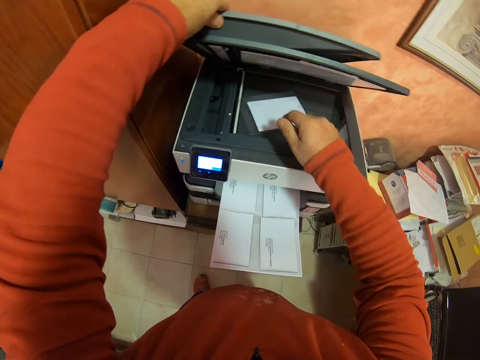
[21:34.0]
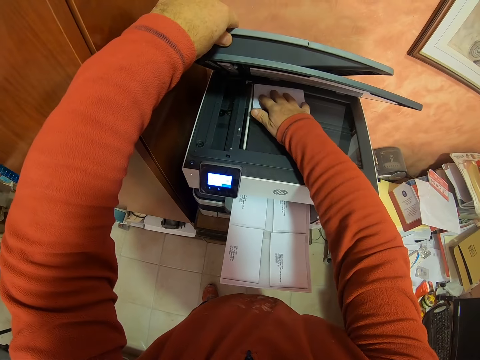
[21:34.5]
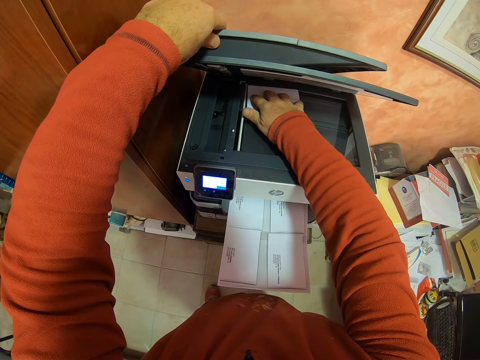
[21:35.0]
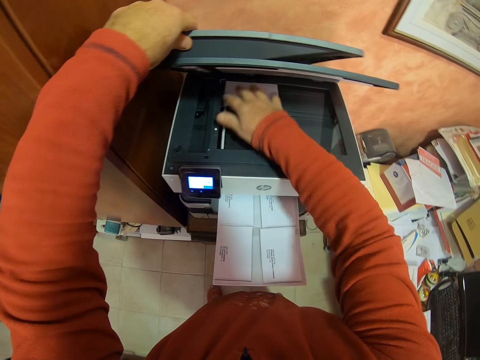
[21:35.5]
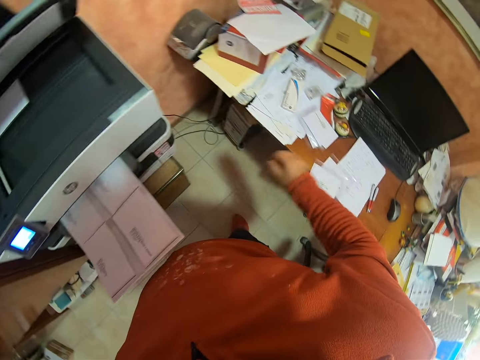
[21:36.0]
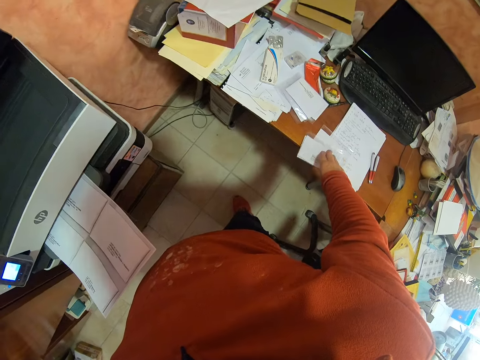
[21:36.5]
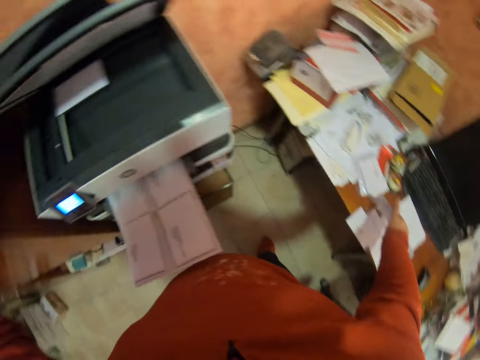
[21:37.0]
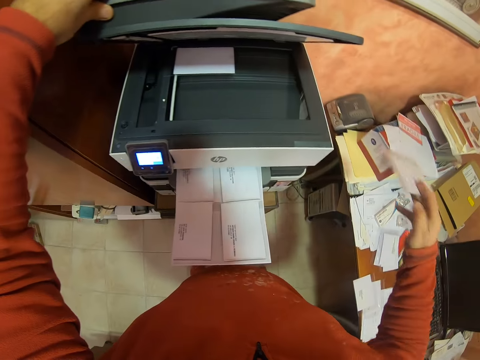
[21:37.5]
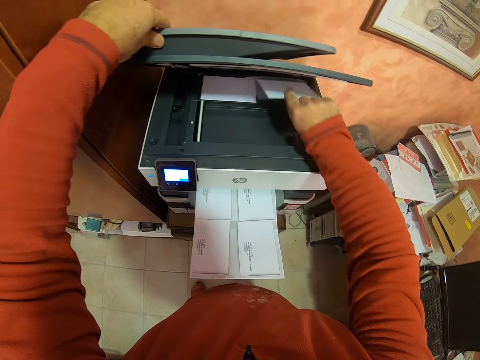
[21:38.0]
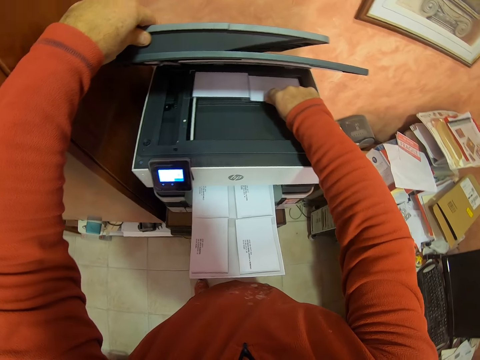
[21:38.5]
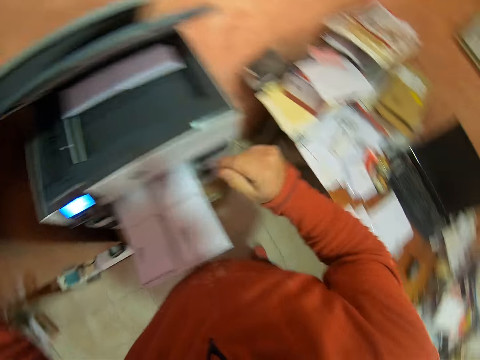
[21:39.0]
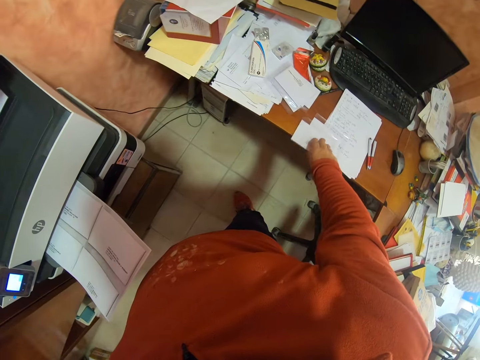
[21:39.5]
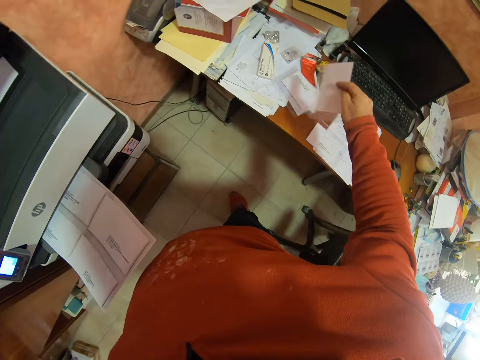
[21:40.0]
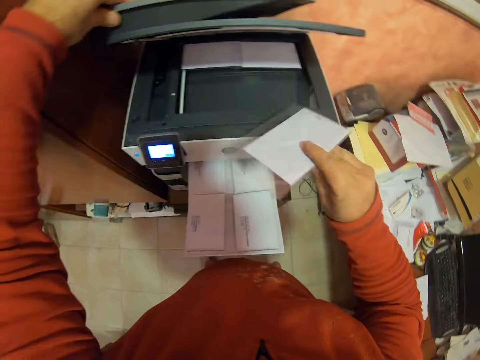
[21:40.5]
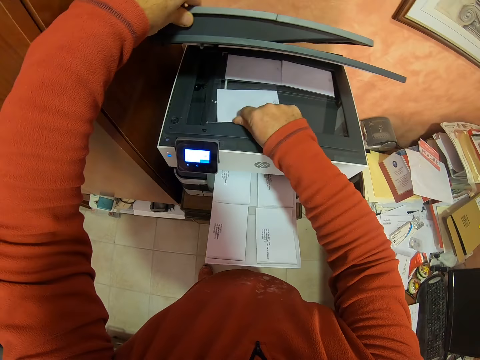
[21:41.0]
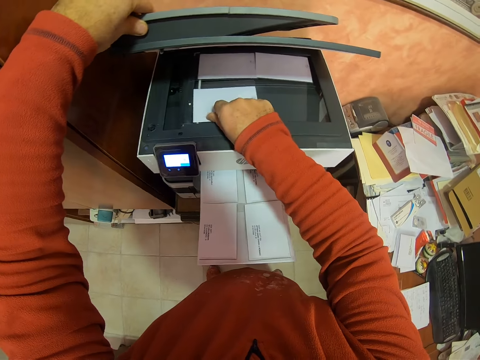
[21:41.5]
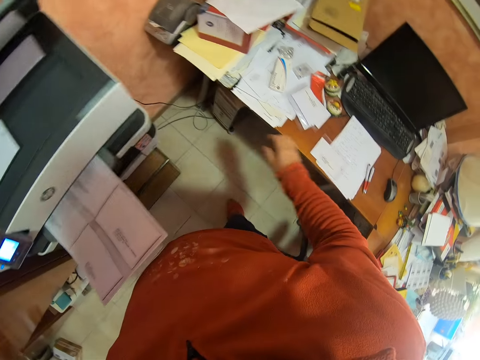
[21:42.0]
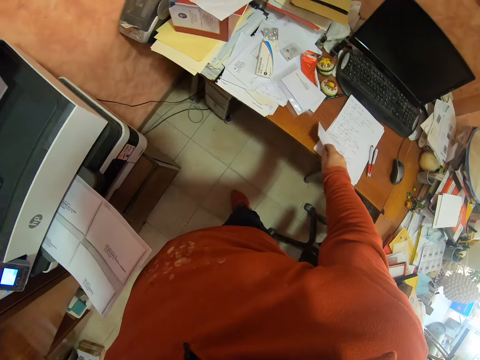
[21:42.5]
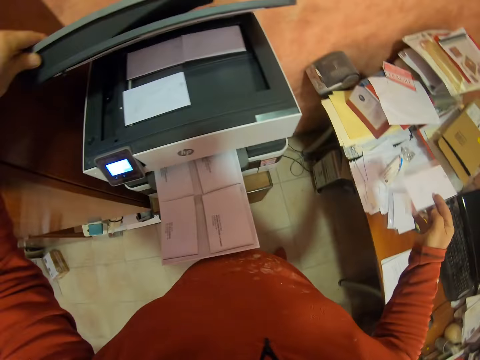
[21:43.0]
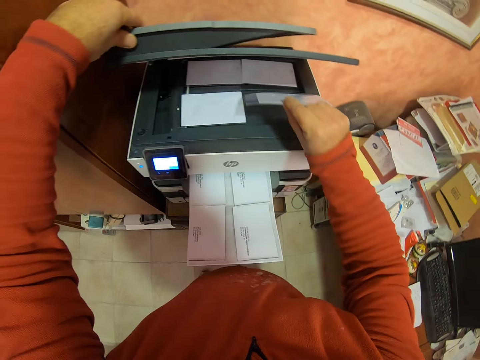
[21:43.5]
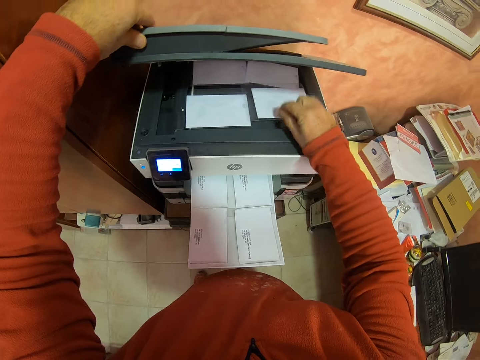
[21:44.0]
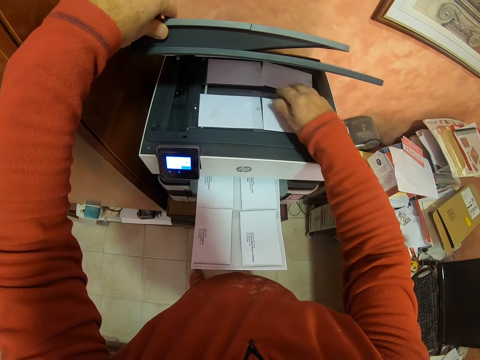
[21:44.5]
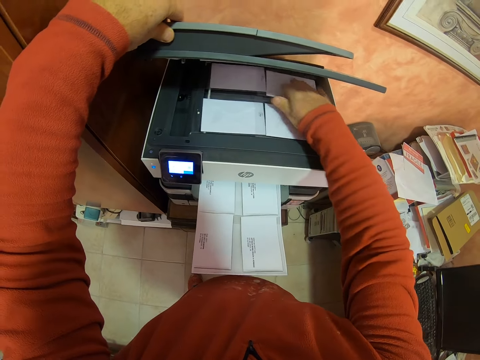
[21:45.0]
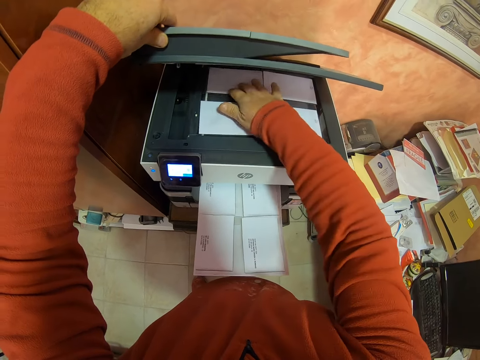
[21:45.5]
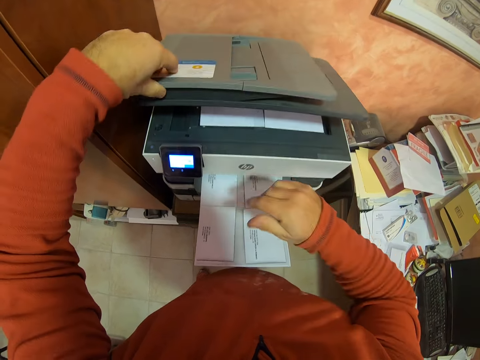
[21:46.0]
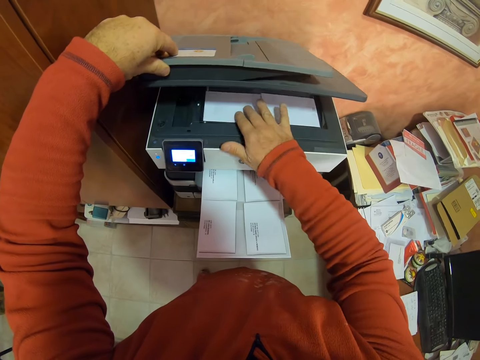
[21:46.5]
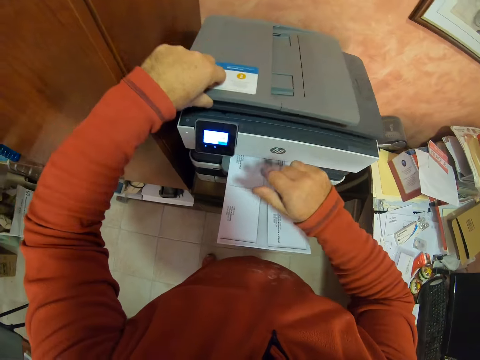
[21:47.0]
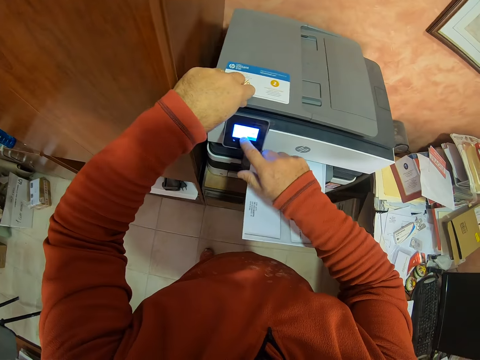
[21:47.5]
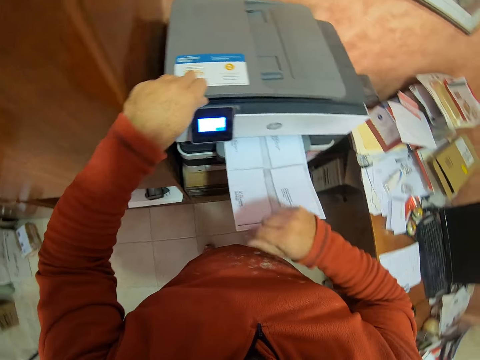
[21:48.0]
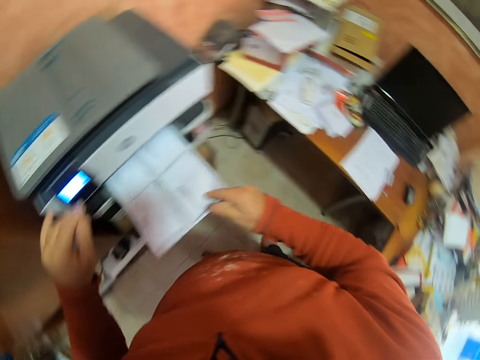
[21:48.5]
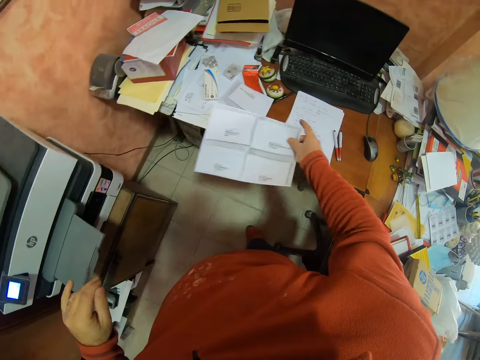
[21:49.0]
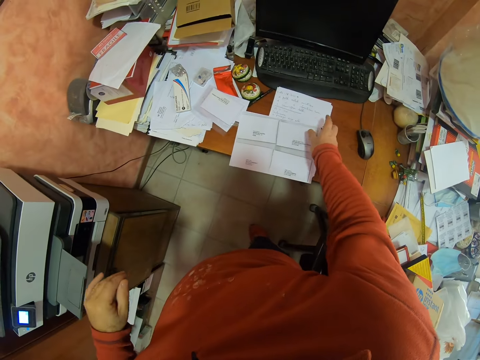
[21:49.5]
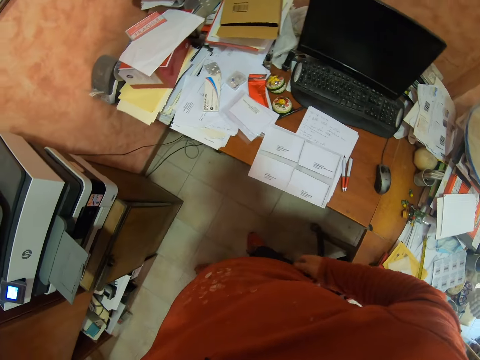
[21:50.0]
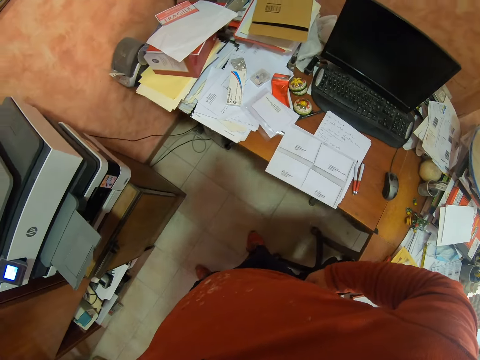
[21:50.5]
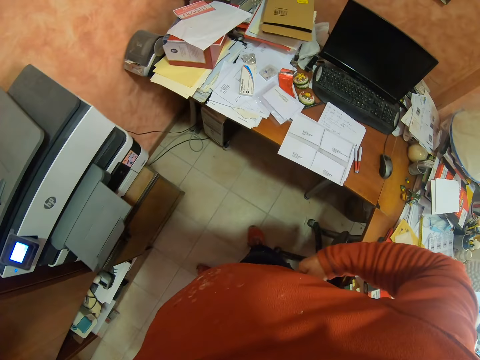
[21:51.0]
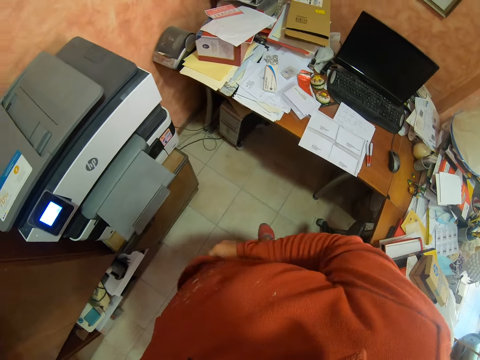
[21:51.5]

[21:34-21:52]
The camera wearer puts the name tag on the photocopy machine. He picks the sixth card from the table. He puts the card in the photocopy machine. He picks the seventh card from the table. He puts the card in the photocopy machine. He picks the eighth card from the table. He puts the card in the photocopy machine. He arranges the name tags on the machine. He closes the photocopy machine. He presses the machine with the index finger. He operates the photocopy machine. He removes the copy from the photocopy machine. He puts the copy on the table. He adjusts his T-shirt.

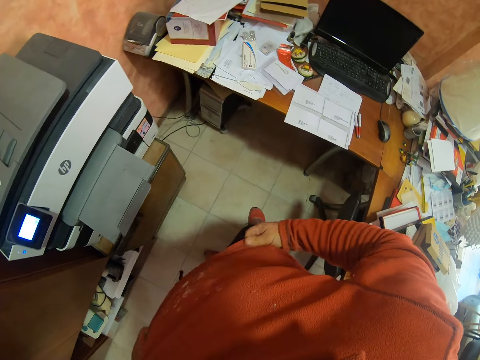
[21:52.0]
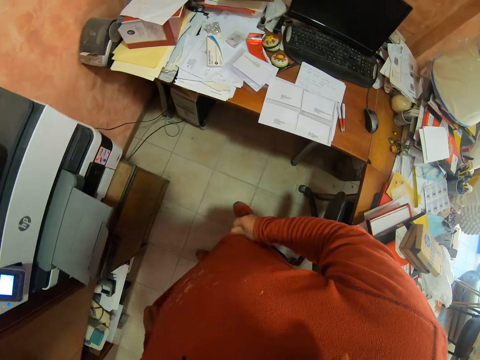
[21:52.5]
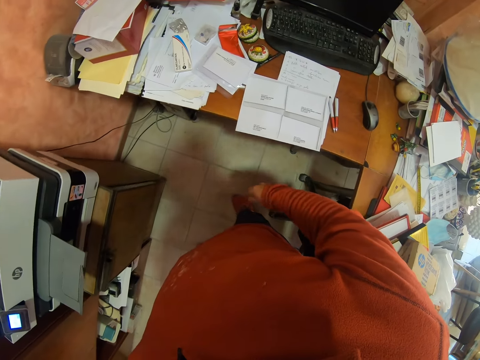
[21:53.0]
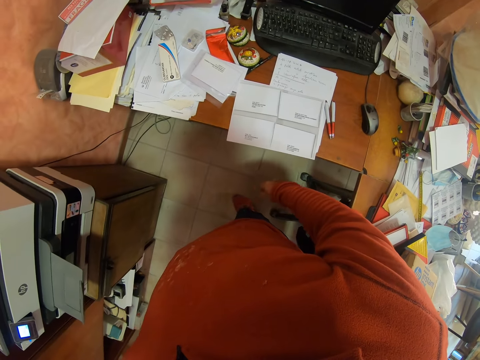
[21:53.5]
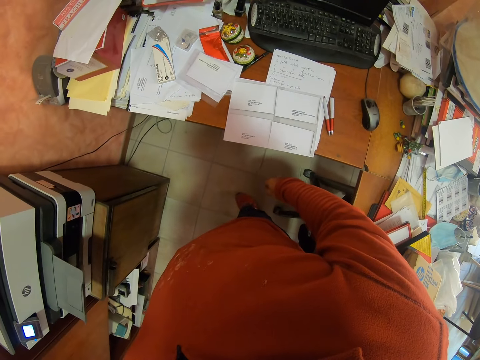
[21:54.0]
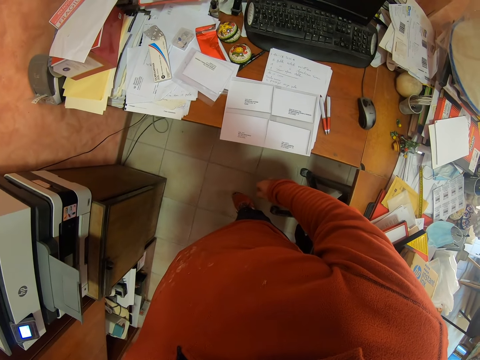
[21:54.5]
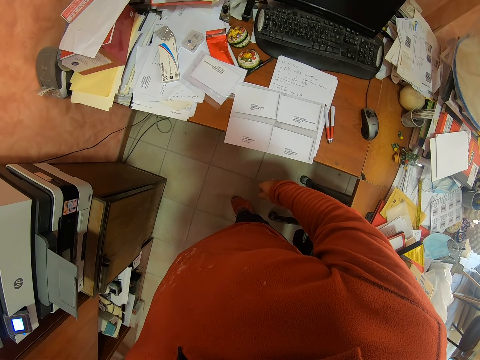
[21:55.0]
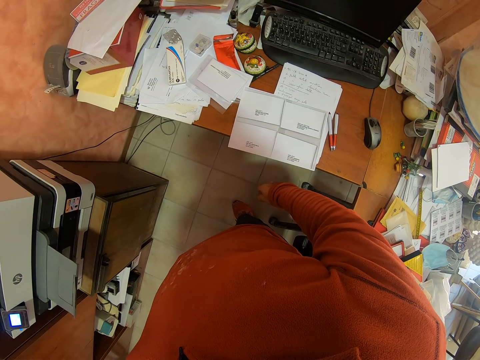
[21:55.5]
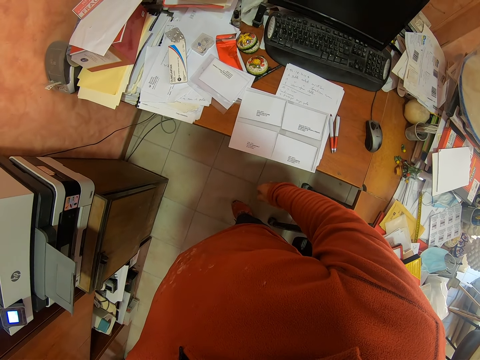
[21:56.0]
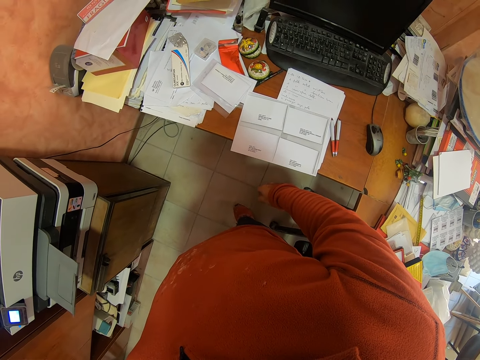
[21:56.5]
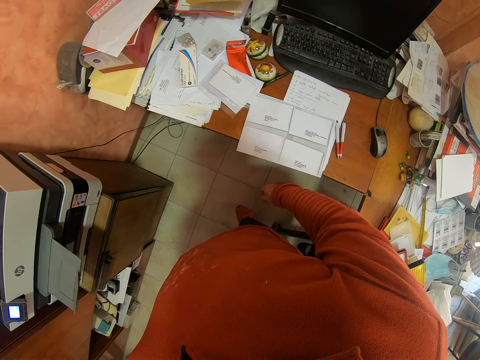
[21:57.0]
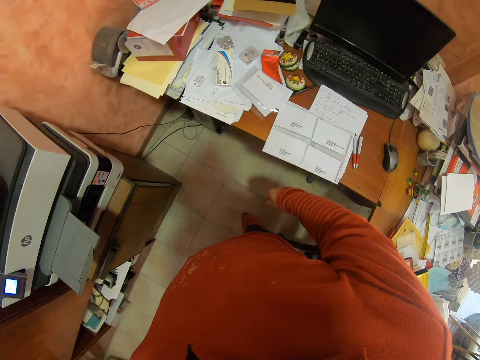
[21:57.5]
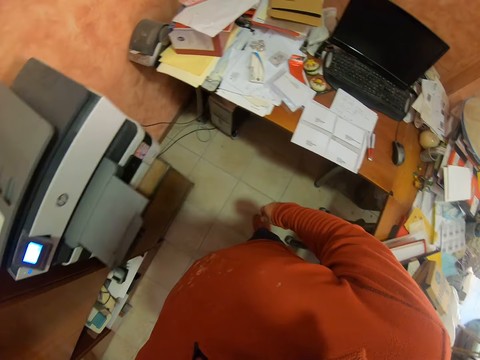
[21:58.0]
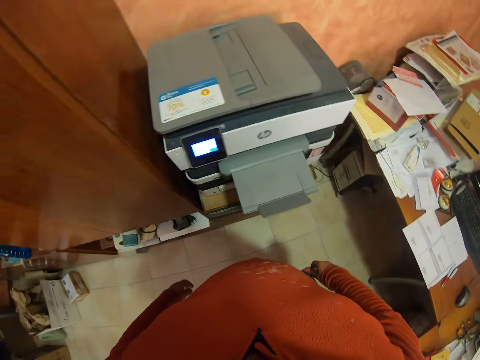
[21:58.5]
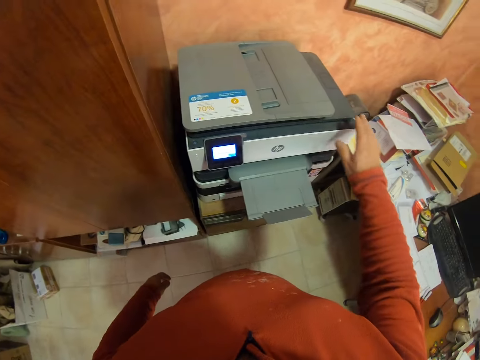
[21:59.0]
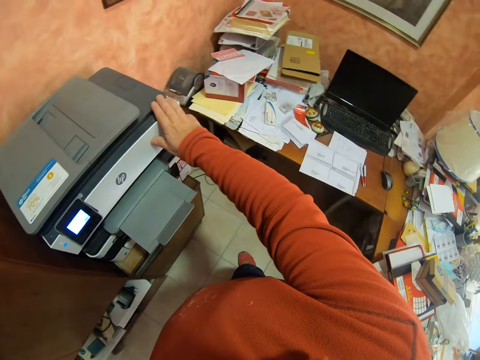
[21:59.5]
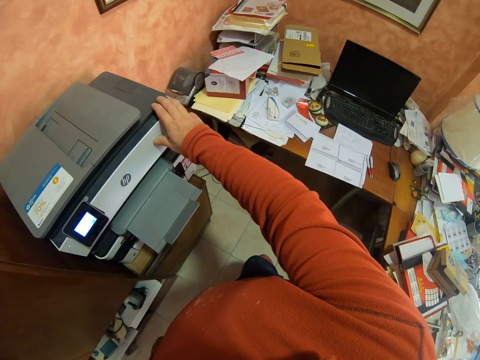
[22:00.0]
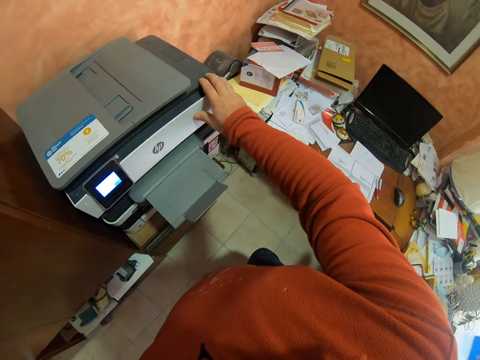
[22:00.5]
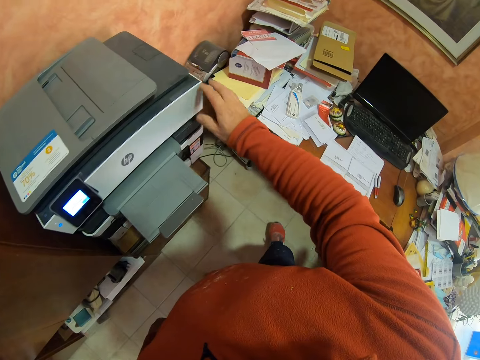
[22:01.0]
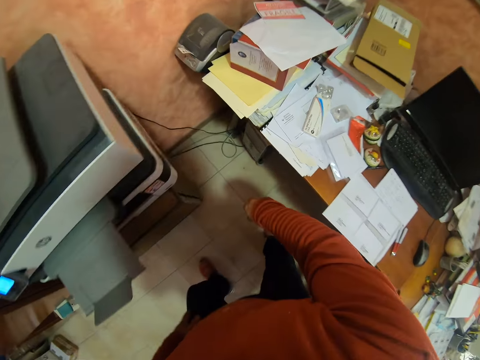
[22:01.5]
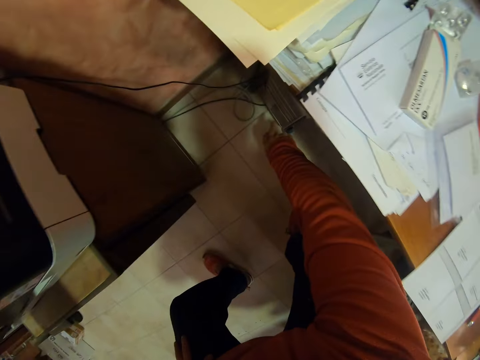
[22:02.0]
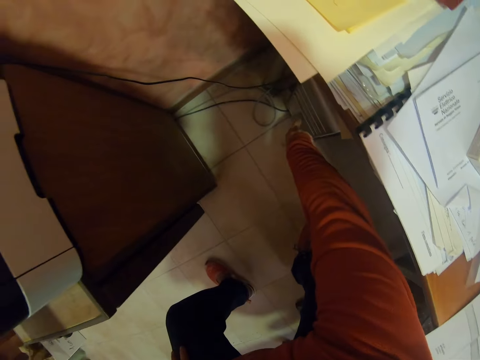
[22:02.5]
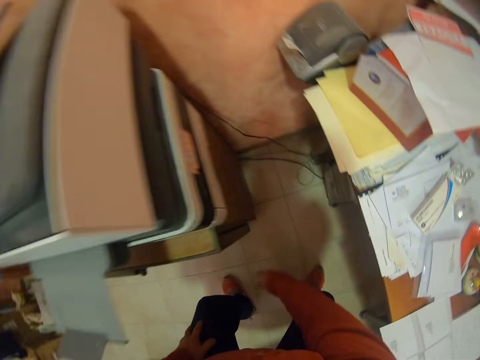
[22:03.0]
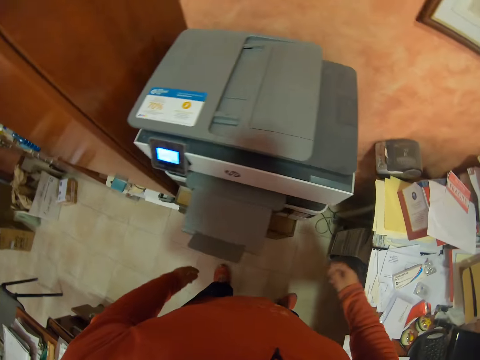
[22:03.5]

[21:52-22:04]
The camera wearer waits for the copy. He stands beside the photocopy machine. He turns his body. He holds the photocopy machine. He turns off the CPU. He presses the CPU.
